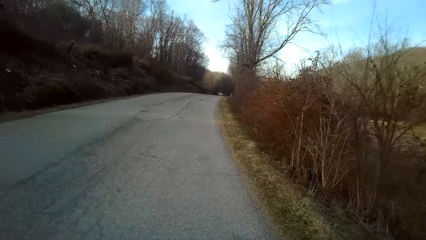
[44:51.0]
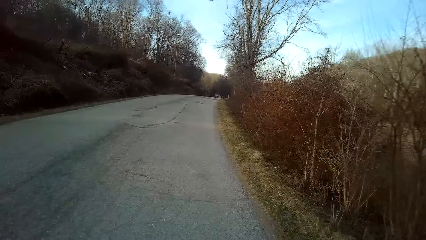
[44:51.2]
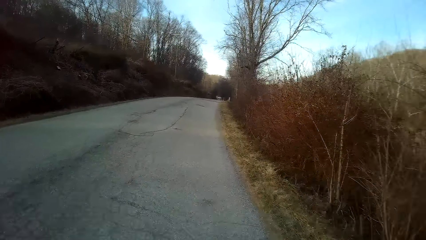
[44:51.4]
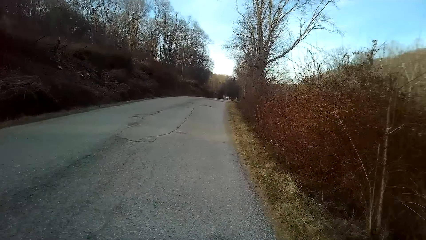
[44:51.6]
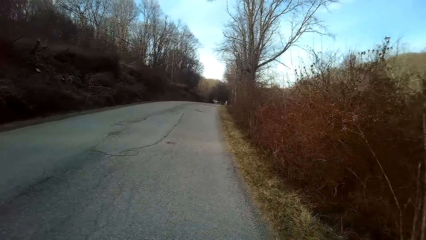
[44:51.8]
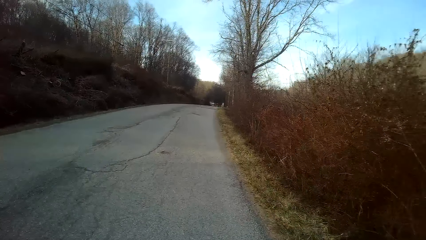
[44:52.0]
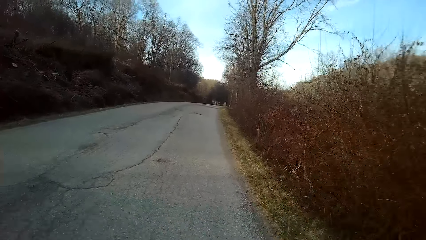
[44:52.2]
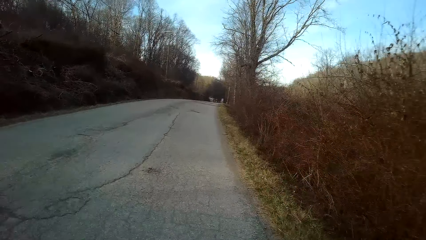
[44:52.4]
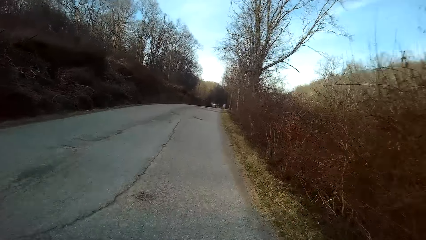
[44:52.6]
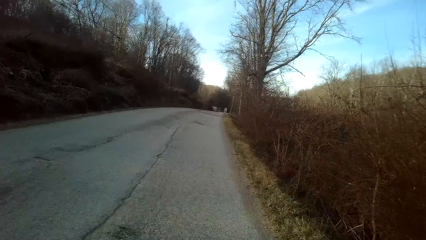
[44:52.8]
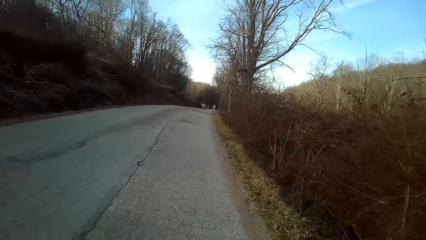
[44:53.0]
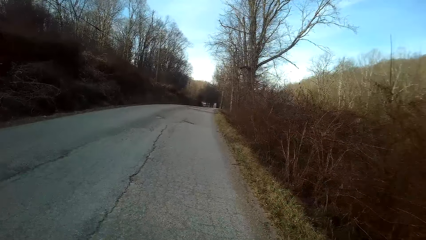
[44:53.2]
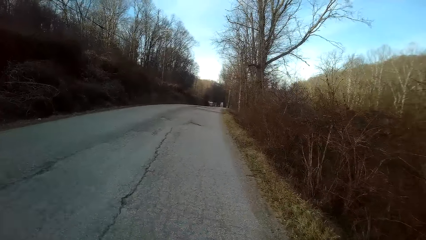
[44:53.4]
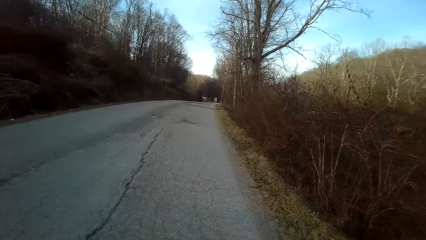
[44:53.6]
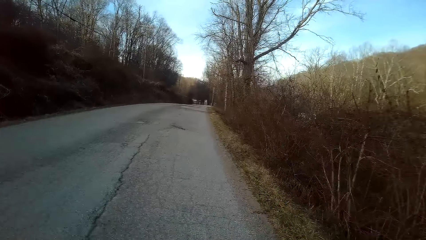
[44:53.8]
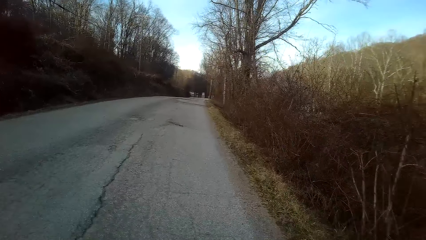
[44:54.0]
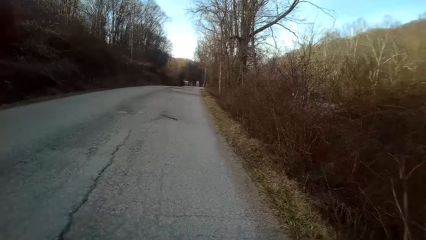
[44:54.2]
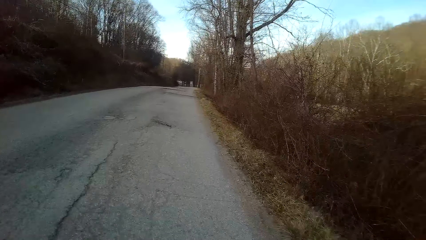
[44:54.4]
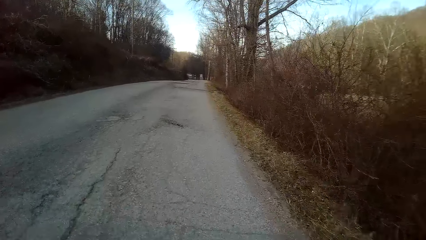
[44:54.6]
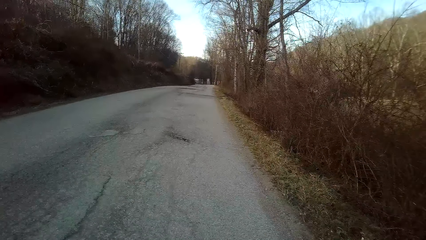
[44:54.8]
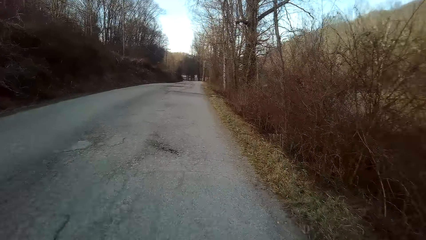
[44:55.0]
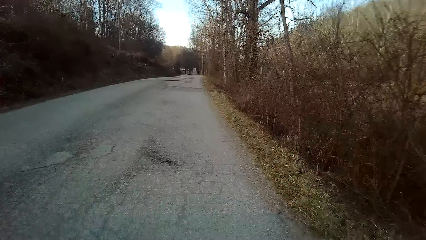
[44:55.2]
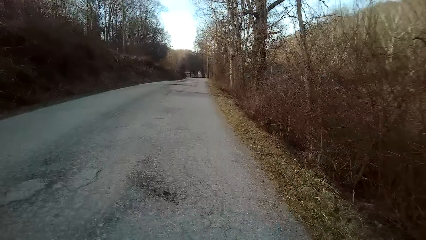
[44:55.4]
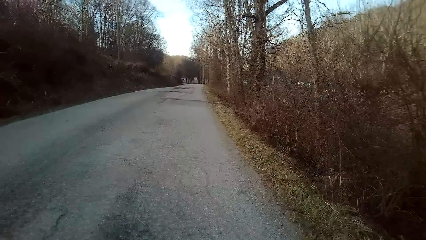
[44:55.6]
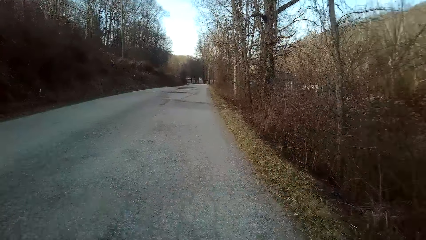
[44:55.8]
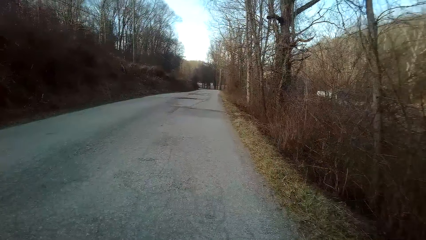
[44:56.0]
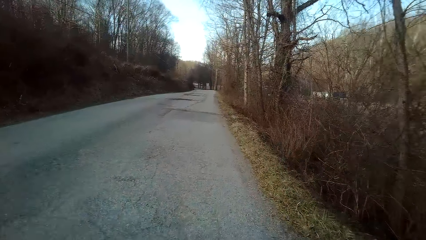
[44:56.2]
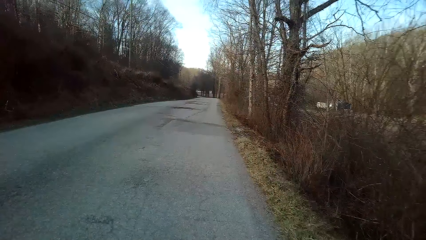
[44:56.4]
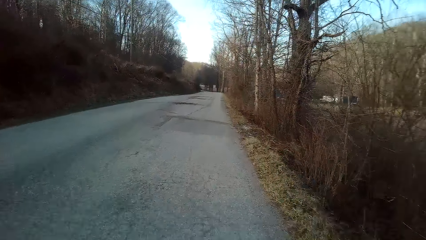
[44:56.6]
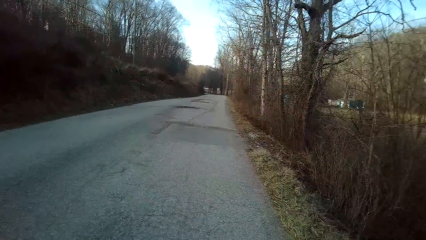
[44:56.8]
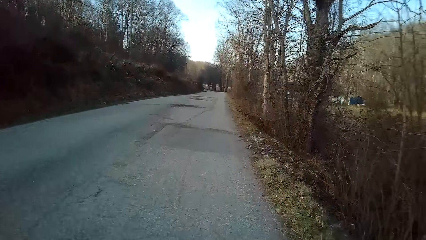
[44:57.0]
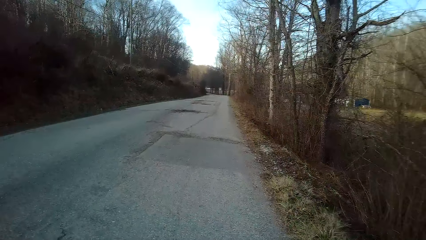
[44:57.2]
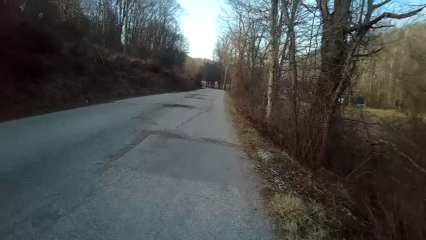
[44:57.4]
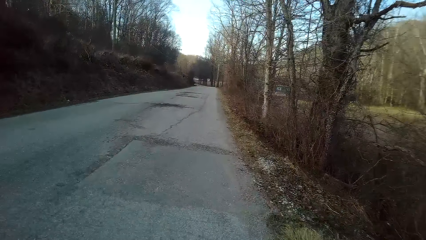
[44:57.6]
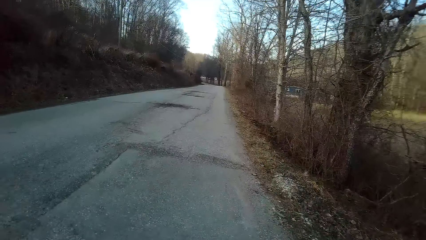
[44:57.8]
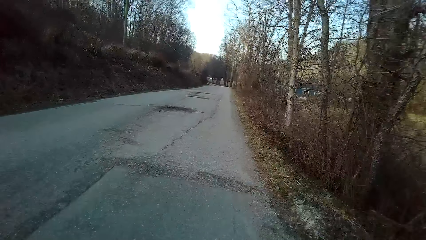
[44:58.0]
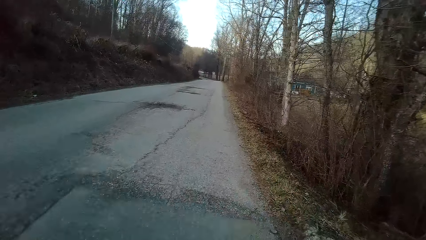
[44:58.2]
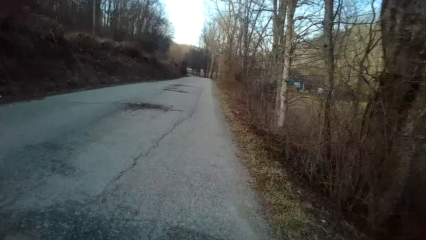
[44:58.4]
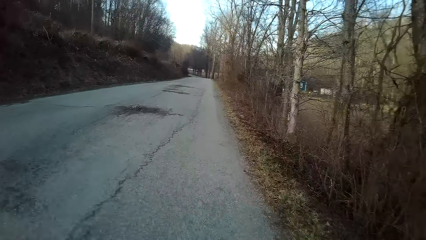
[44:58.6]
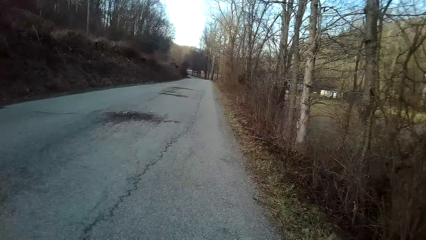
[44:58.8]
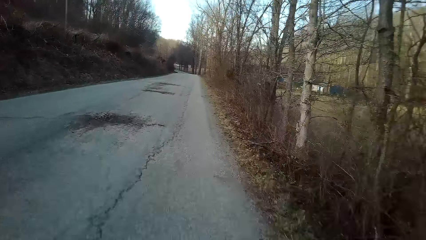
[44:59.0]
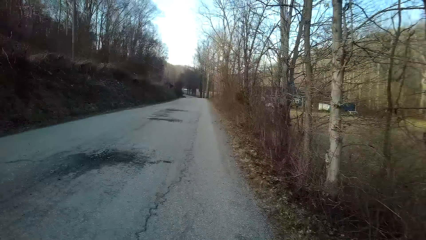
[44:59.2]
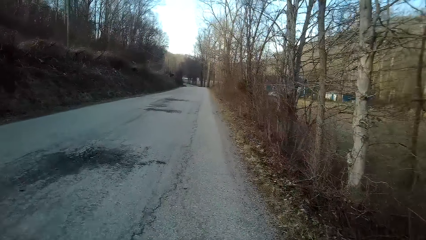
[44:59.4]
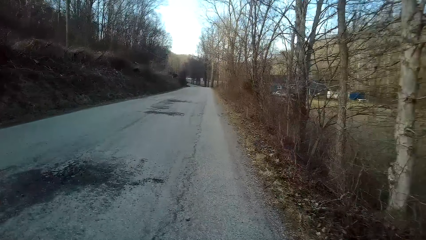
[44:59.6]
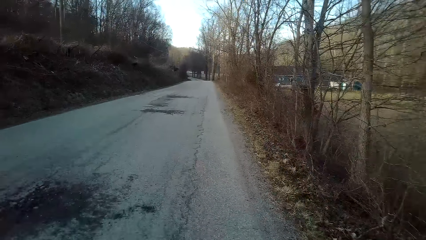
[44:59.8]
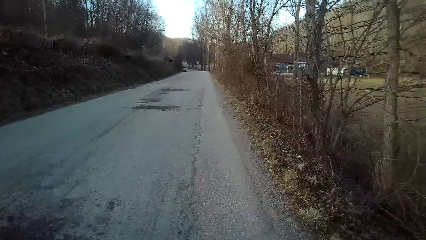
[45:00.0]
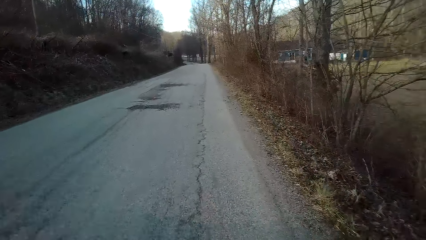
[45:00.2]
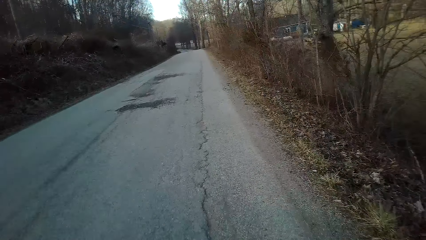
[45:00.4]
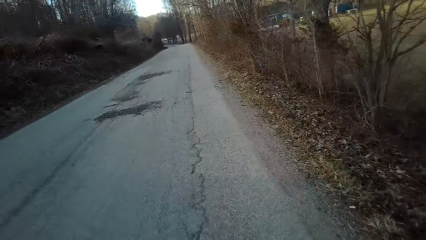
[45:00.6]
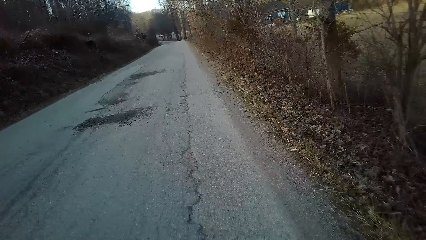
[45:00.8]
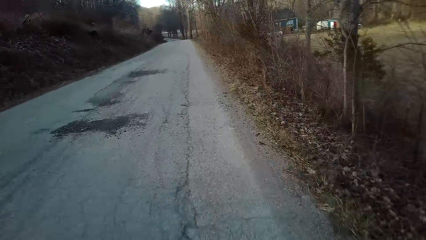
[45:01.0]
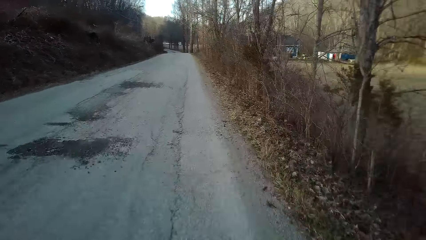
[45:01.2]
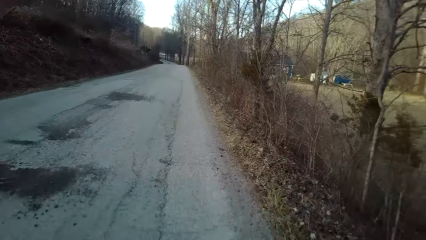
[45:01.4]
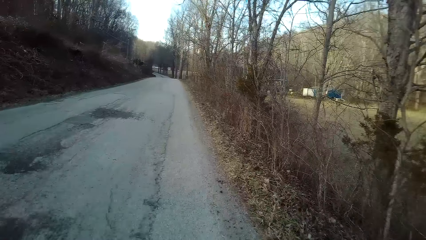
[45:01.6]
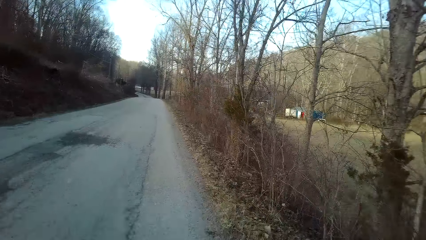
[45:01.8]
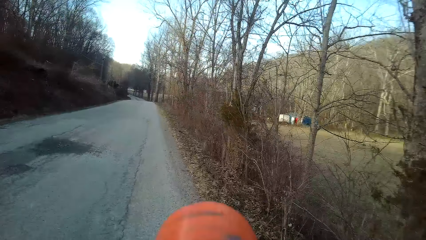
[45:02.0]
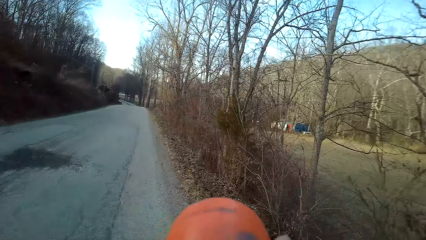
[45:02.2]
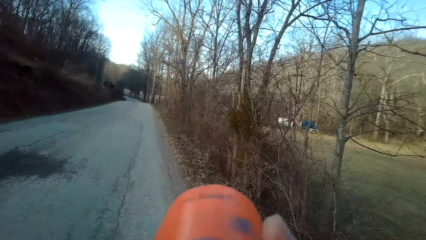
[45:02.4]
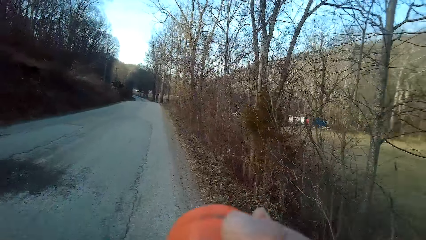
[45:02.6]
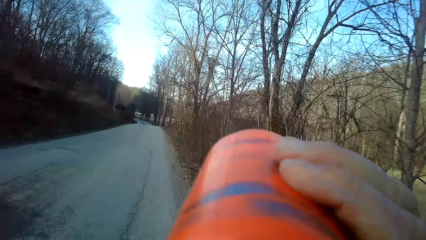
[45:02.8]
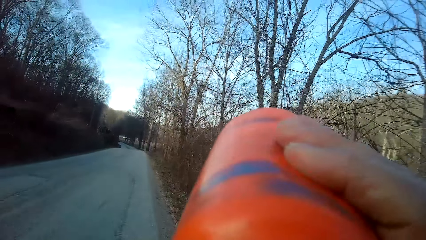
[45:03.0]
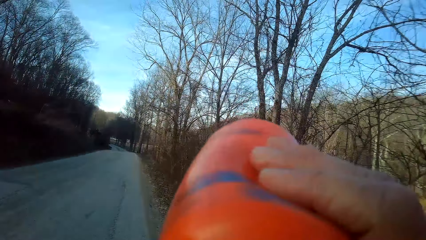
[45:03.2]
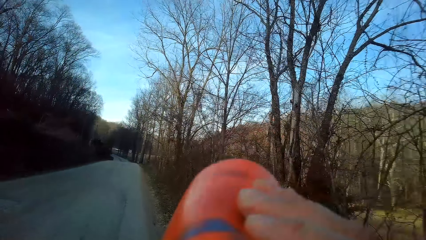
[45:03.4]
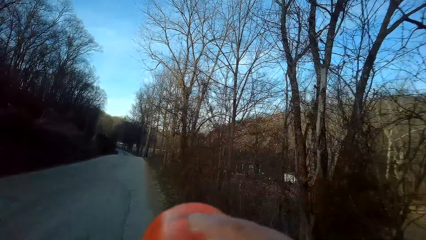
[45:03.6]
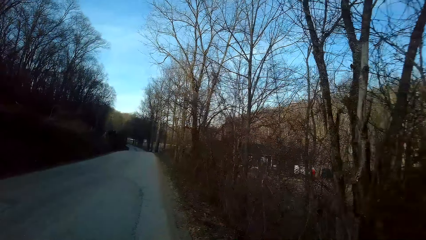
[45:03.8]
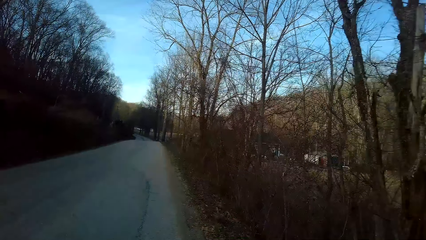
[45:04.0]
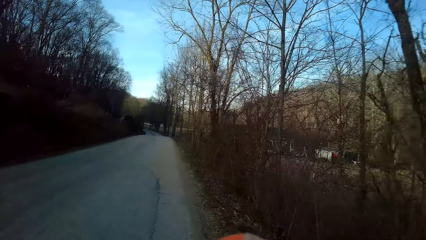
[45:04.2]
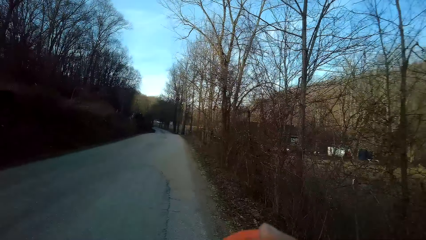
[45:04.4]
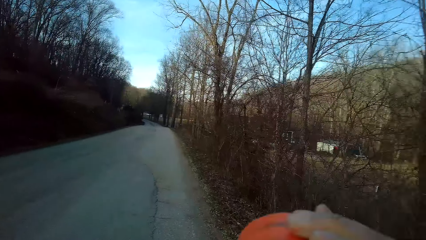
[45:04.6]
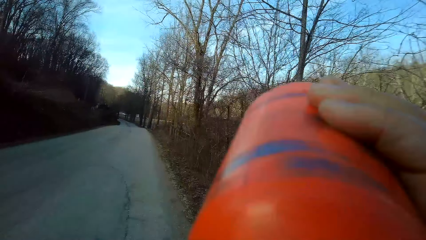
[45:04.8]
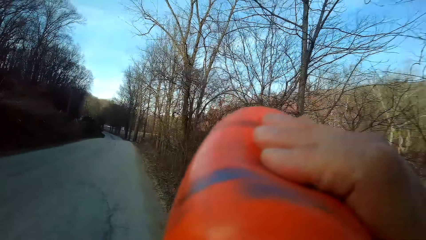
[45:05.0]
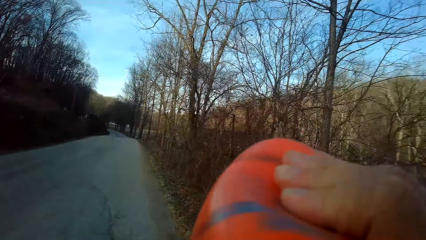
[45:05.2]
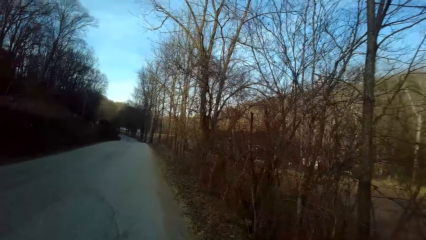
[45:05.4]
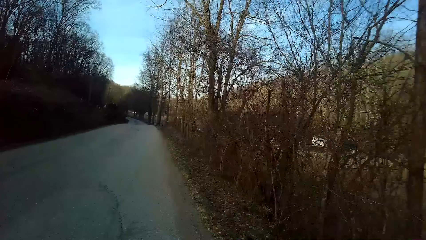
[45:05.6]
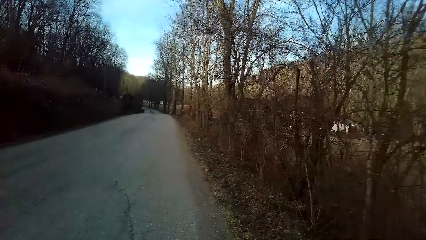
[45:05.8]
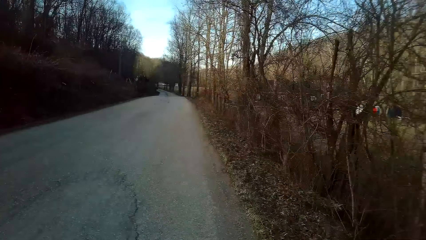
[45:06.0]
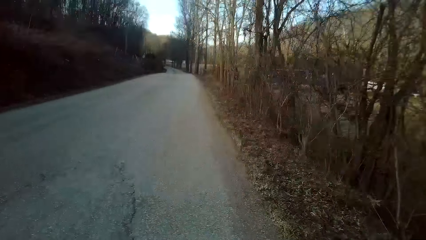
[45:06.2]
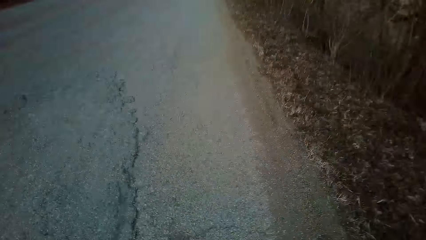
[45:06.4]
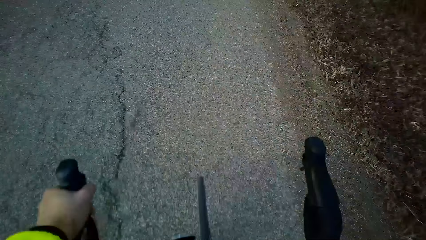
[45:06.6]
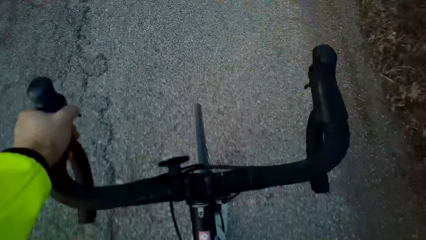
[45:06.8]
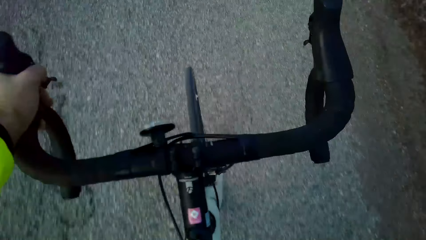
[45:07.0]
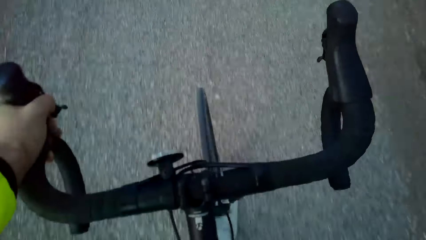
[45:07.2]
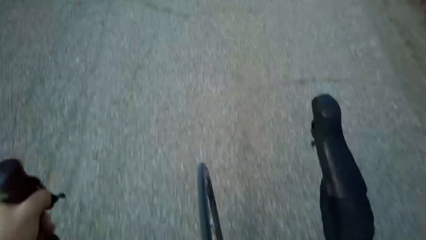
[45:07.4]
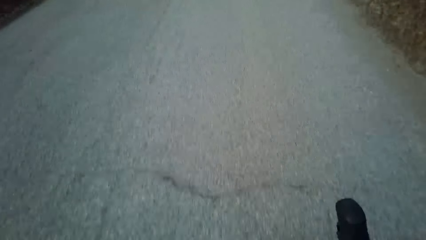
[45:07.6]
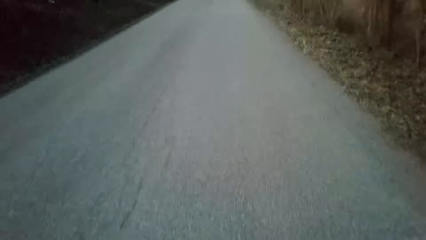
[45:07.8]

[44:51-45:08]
The camera wearer turns to the side. They sip something from the water bottle. They hold a bicycle.
